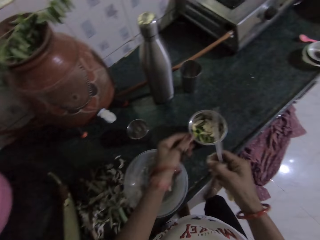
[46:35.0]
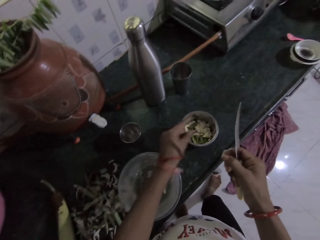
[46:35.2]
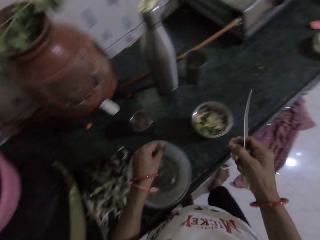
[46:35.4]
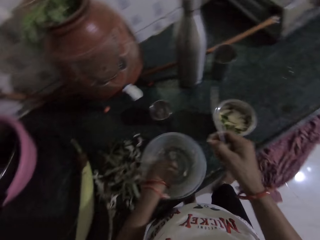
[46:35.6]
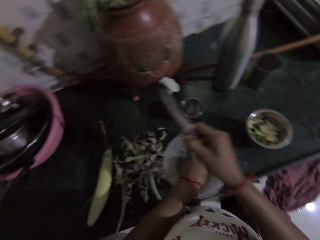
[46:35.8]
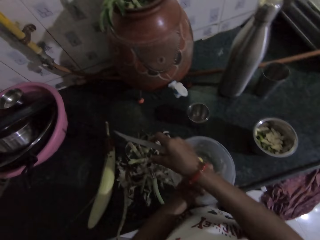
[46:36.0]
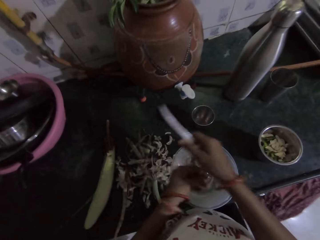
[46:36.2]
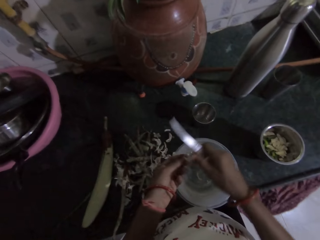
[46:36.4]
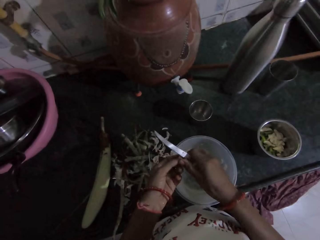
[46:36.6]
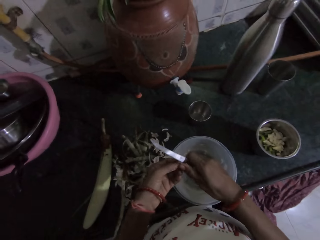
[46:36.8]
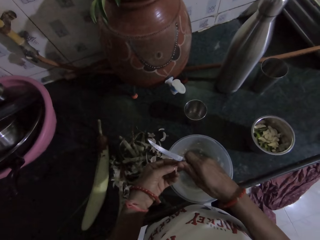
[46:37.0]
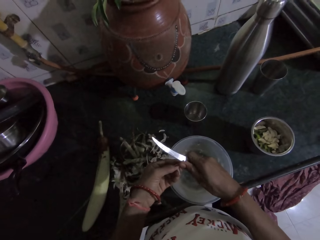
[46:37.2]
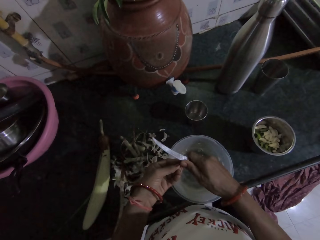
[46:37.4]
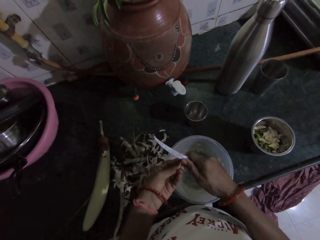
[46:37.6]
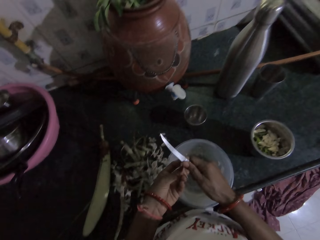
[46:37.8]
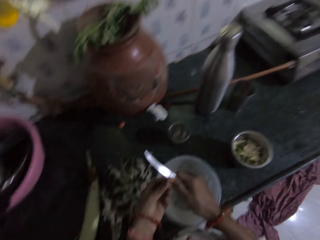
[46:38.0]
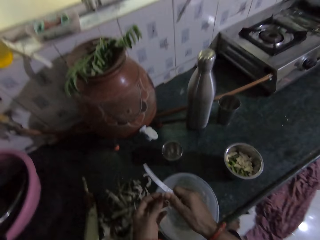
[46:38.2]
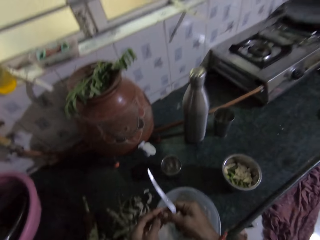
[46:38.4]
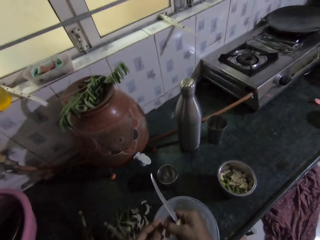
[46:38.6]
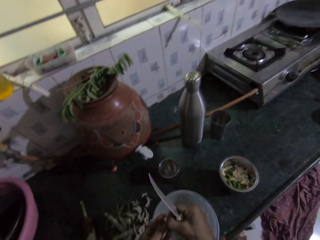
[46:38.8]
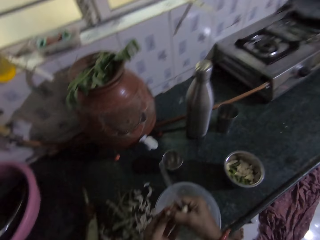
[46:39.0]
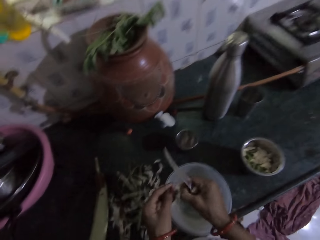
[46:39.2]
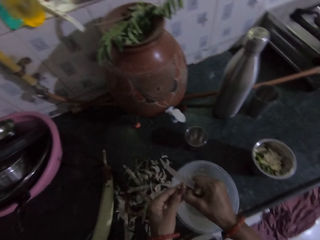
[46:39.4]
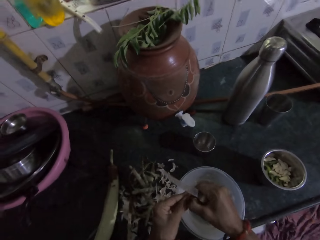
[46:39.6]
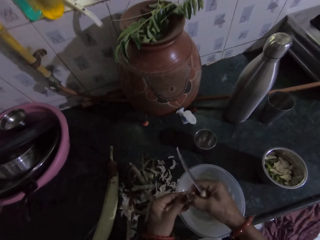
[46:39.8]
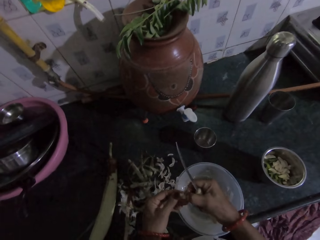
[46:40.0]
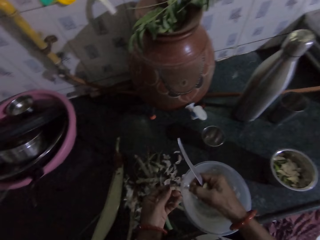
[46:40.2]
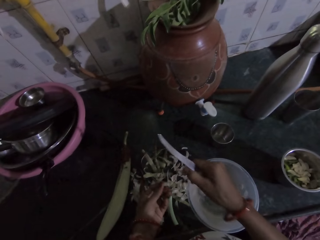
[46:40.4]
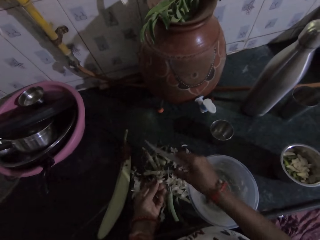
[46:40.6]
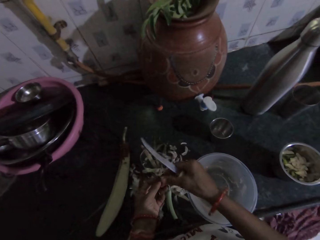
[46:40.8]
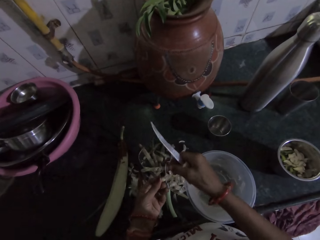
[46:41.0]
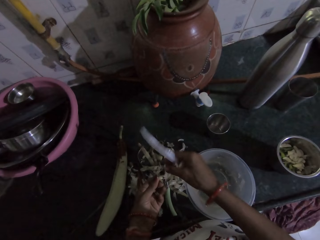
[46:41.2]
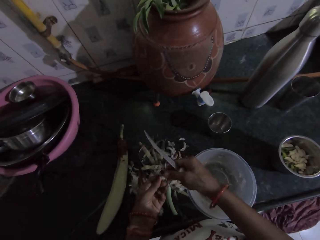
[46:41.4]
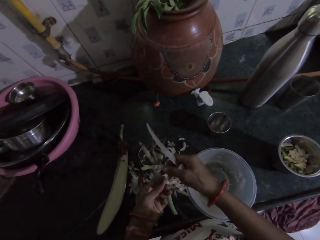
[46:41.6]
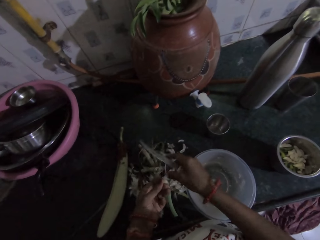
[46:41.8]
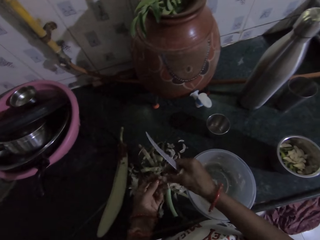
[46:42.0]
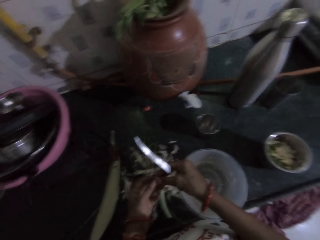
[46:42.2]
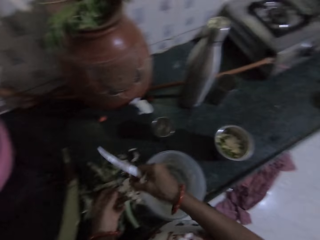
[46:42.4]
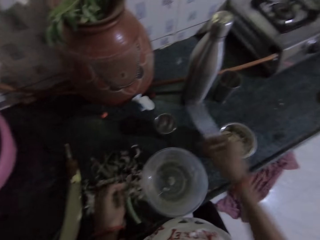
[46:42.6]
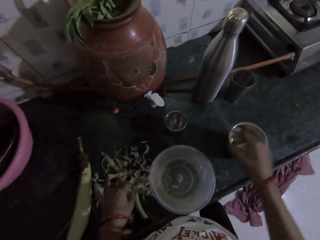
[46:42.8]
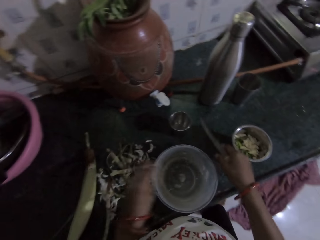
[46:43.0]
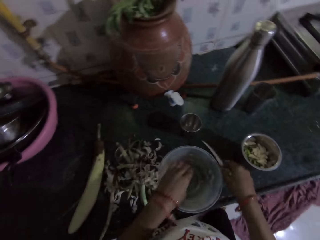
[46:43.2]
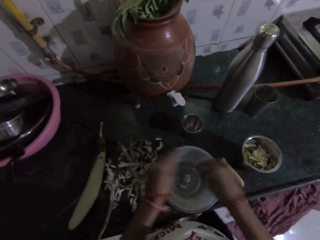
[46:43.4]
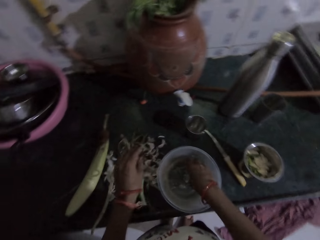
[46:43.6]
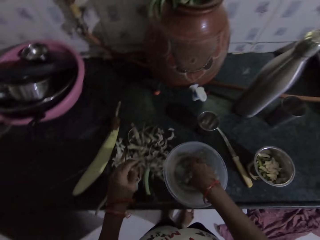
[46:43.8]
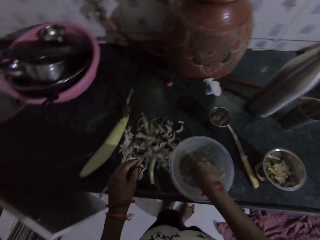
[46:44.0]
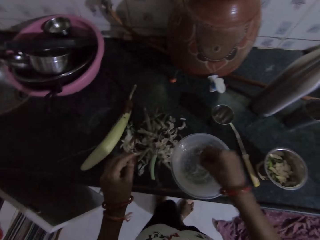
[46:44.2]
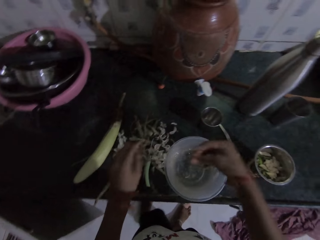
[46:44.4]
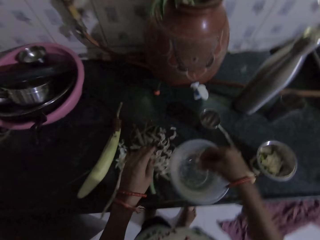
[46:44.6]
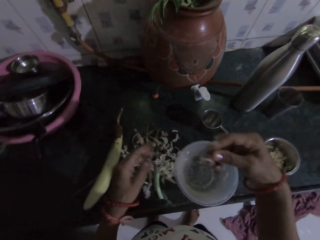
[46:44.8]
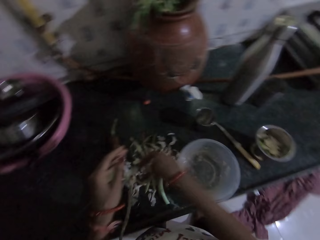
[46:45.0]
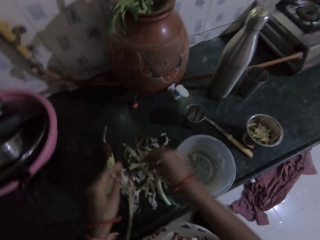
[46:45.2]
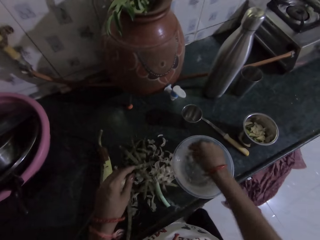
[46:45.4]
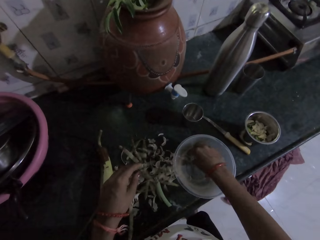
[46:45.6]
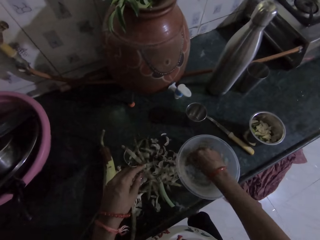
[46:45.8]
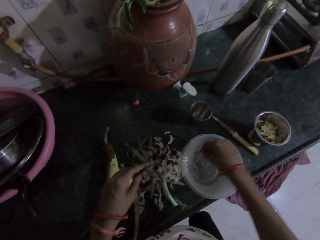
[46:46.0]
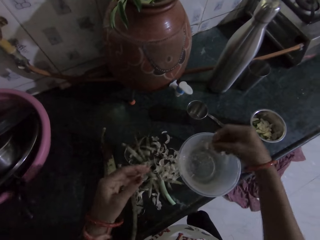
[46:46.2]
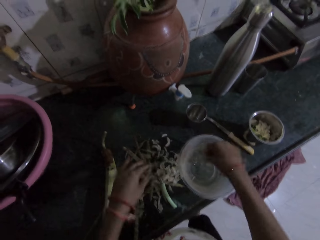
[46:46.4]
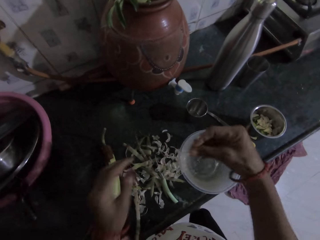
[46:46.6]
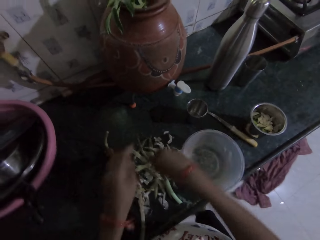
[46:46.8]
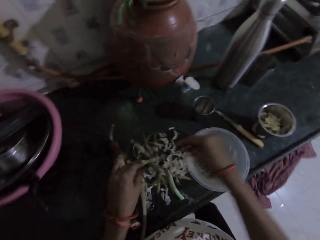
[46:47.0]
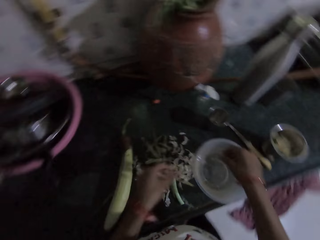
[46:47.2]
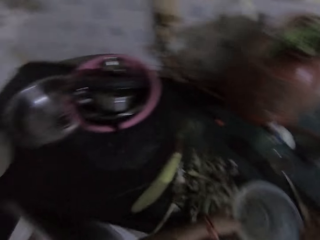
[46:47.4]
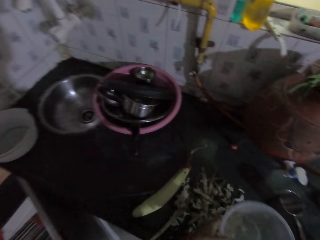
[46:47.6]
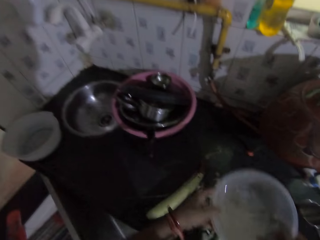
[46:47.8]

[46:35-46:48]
The camera wearer throws the peeled garlic in her left hand into the blender container on the countertop. She drops the garlic peel in her right hand on the countertop. She peels the garlic in her left hand with the knife in her right hand. She peels the garlic in her left hand with her right hand. She drops the garlic peel in her right hand on the countertop. She peels the garlic in her left hand with her right hand. She passes the peeled garlic from her left hand to her right hand. She drops the peeled garlic in the blender container on the countertop with her right hand. She drops the knife on the countertop with her right hand. She dips her left hand into the container on the countertop. She rinses her right hand with water in the container on the countertop. She picks garlic peels suspended in a round dish basin of water. She shakes off water from her right hand into the container on the countertop. She shakes off water from her right hand on the countertop. She throws garlic peels on the counter. She dips her right hand in the container on the countertop. She shakes off water from her right hand on the countertop. She shakes off garlic peels from her hands on the countertop. She picks up the container from the countertop with her hands.

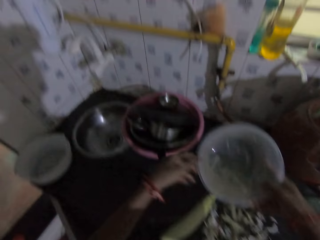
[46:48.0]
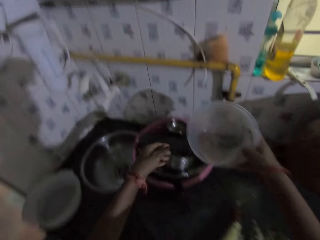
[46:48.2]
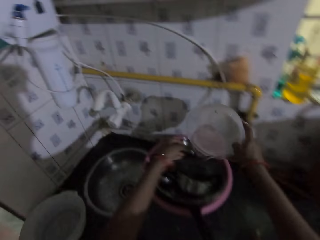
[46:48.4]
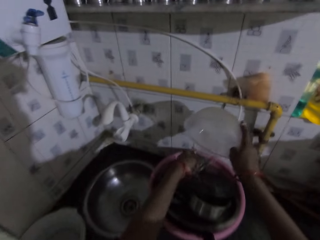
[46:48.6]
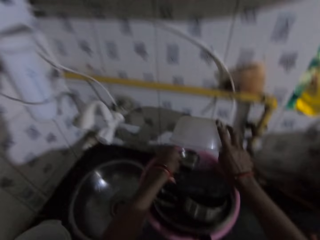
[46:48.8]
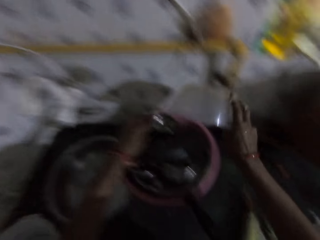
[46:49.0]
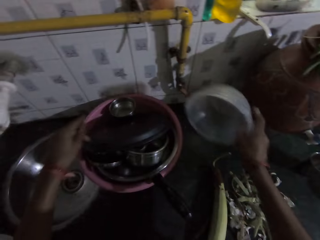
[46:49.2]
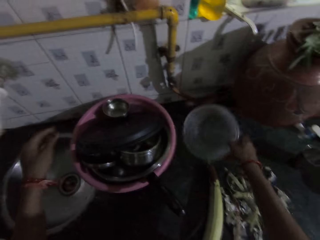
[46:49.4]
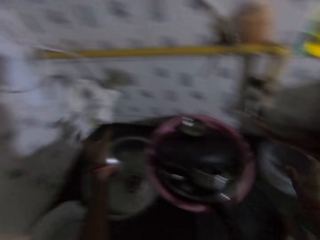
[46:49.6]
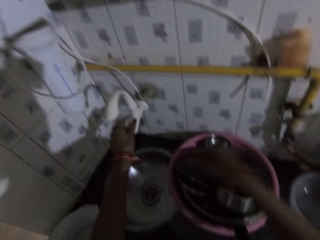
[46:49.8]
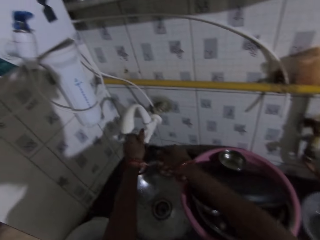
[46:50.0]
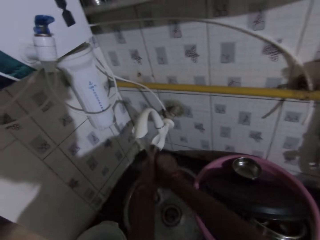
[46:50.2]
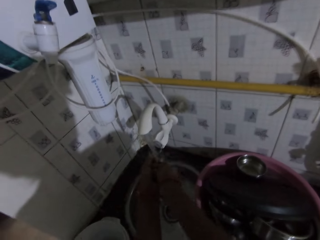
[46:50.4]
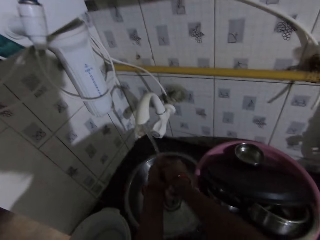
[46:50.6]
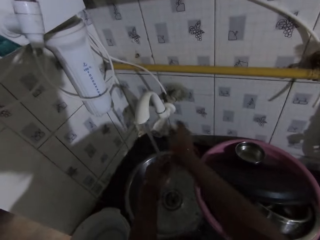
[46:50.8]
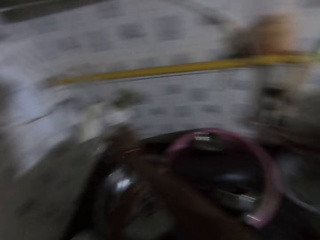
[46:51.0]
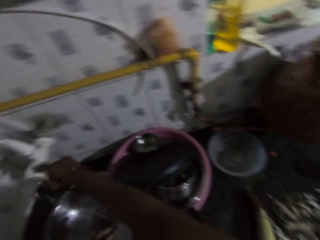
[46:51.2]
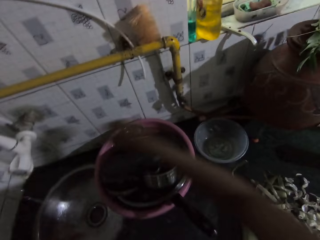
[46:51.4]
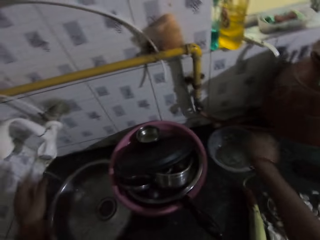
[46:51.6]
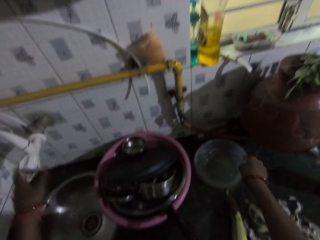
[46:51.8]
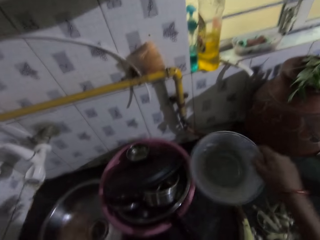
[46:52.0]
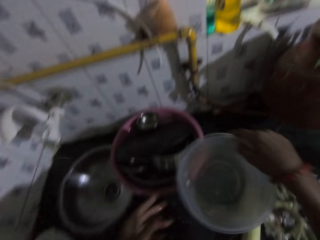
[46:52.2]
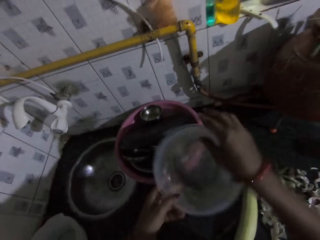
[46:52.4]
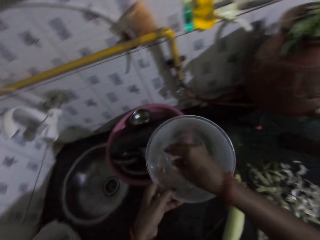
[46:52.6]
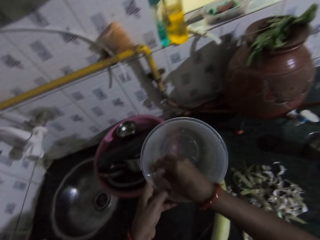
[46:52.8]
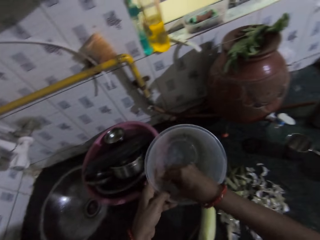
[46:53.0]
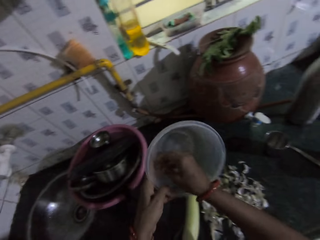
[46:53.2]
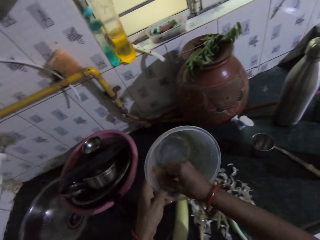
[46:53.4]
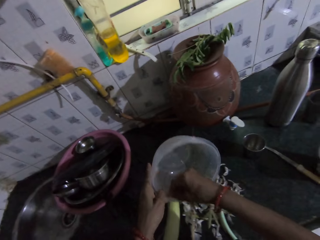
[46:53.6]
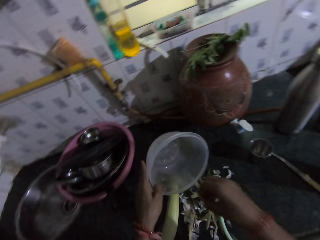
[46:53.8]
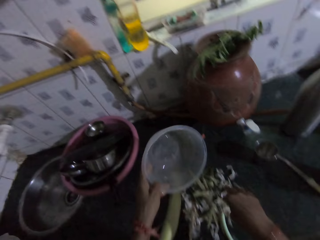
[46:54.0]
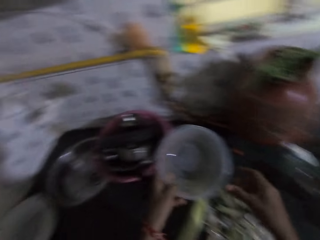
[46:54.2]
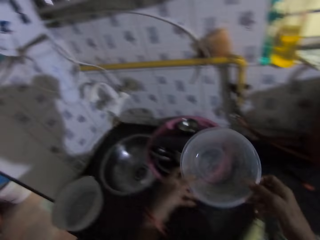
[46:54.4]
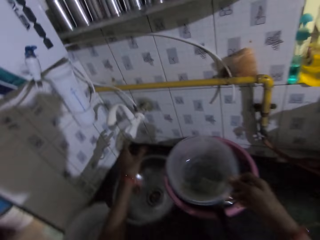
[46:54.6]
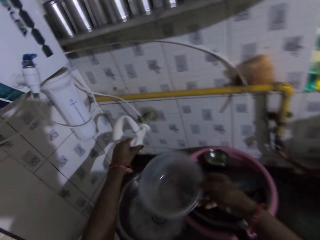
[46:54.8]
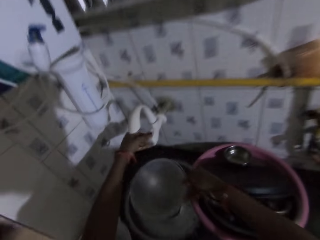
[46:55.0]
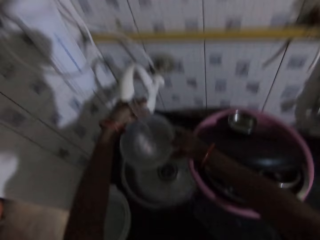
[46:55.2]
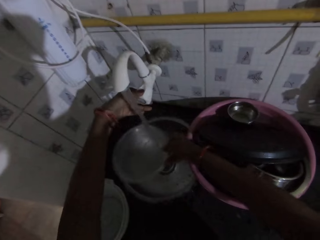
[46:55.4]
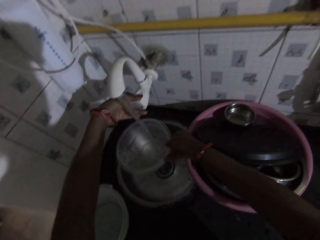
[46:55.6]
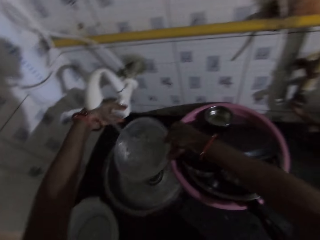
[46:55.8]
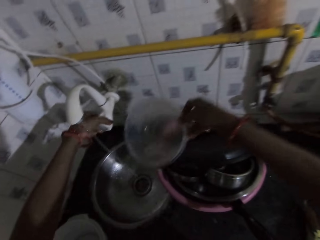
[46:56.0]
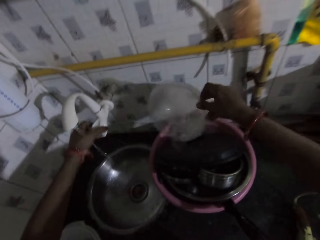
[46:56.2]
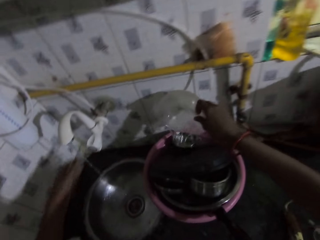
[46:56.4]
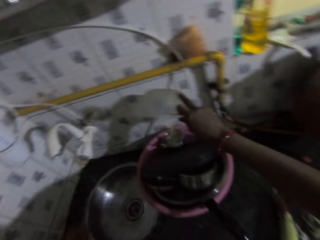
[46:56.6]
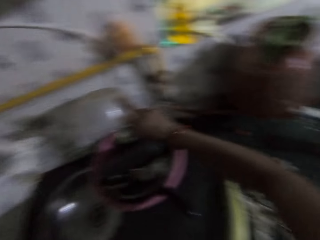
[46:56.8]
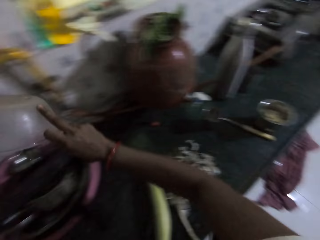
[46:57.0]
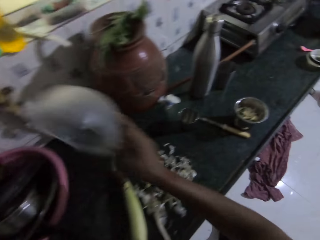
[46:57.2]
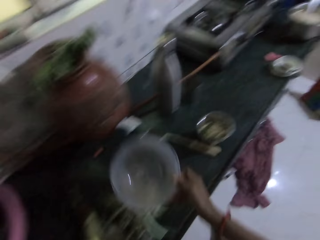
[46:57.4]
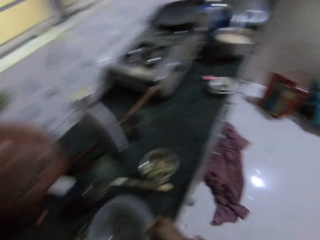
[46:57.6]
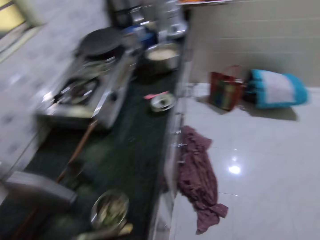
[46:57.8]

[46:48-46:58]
The camera wearer pours water from the container in her right hand into a bowl on the countertop. She drops the container on the countertop with her right hand. She turns on a tap with her left hand. She washes her hands with the tap water in a sink basin. She turns off the tap with her right hand. She touches the tap control with her left hand. She picks up the container from the countertop with her right hand. She cleans a round dish basin in the sink. She passes the container from her right hand to her left hand. She removes garlic peels from the container in her left hand with her right hand. She shakes off the garlic peels from her right hand on the countertop. She passes the container from her left hand to her right hand. She turns on the tap with her left hand. She rinses the container in her right hand with the tap water. She turns off the tap with her left hand. She pours water from the container in her right hand into the bowl on the countertop. She drops the container in her right hand on the countertop.
